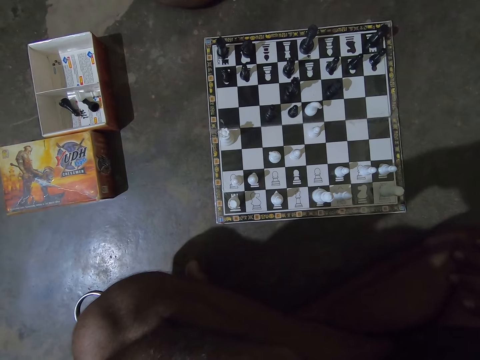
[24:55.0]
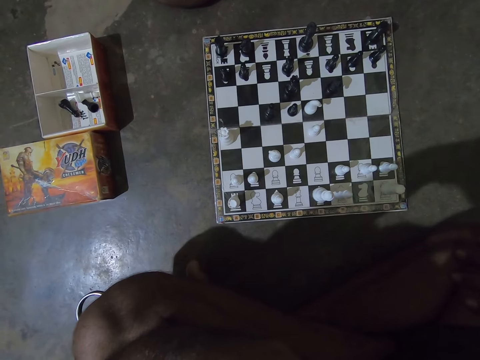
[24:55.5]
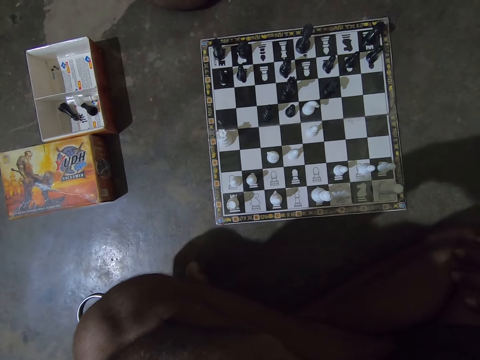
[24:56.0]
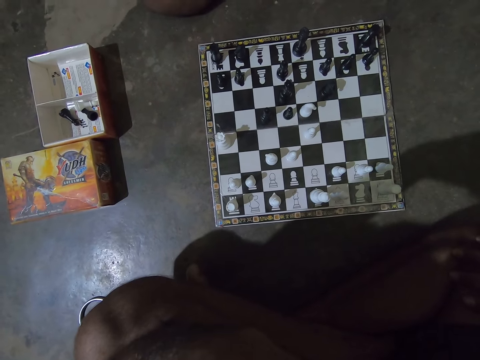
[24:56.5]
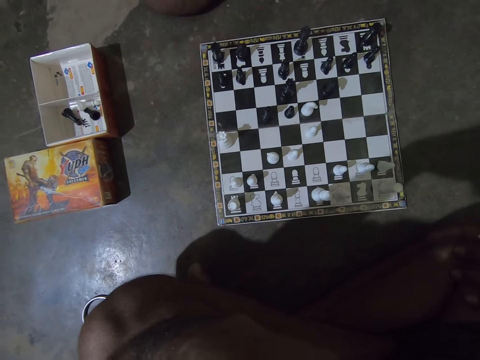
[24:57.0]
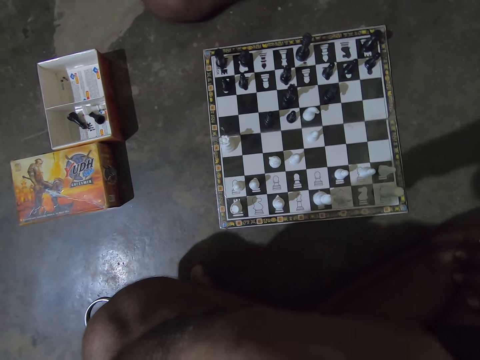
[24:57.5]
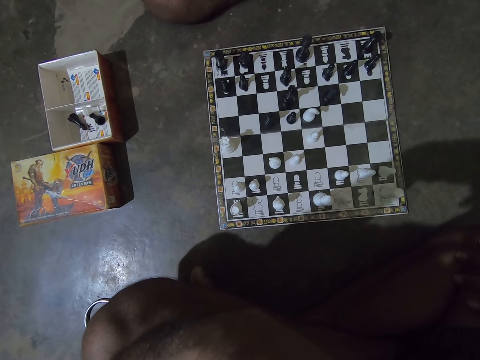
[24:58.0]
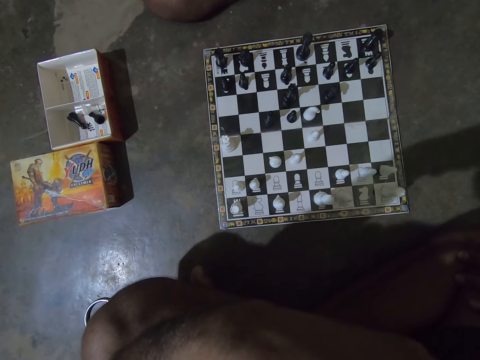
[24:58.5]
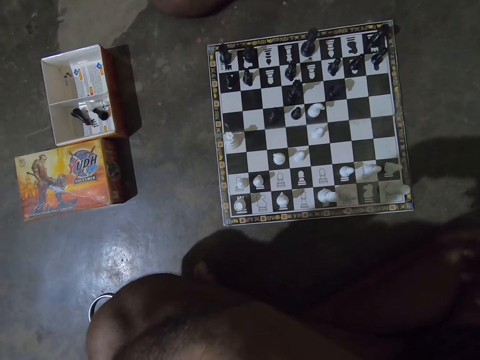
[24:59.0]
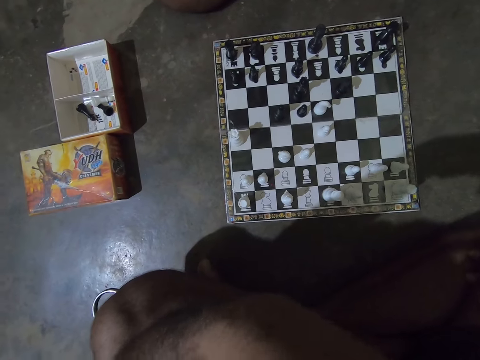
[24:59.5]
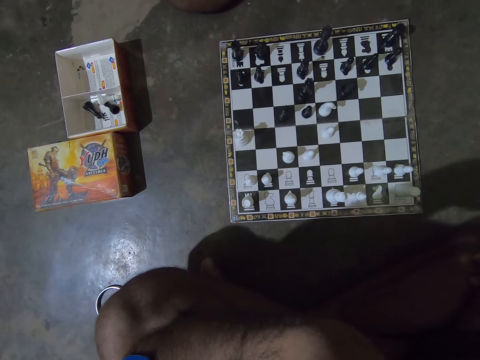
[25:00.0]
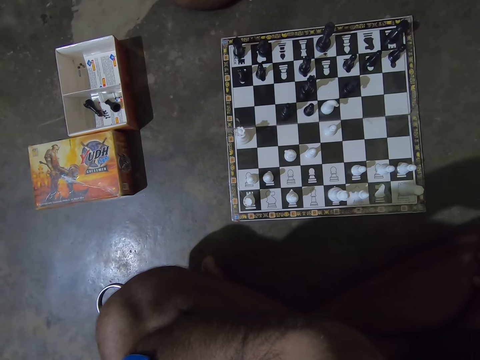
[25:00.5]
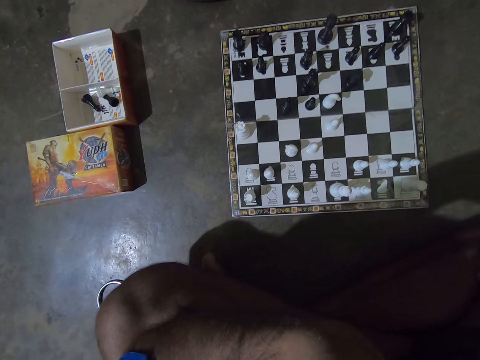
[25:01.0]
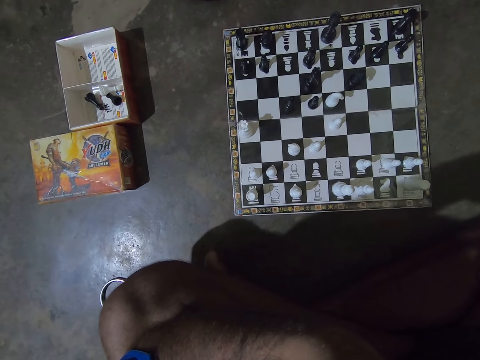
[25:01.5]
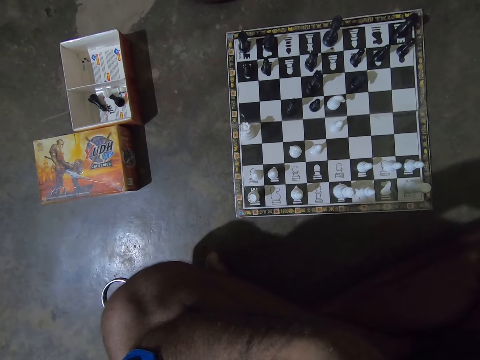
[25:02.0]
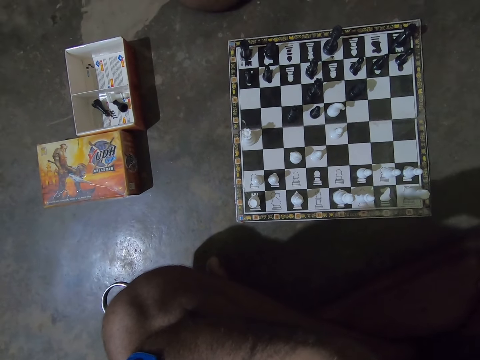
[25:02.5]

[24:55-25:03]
The camera wearer adjusts his left hand on his face.

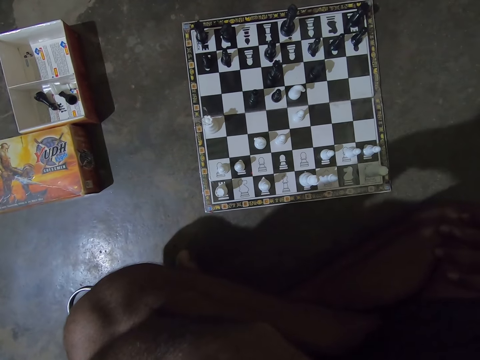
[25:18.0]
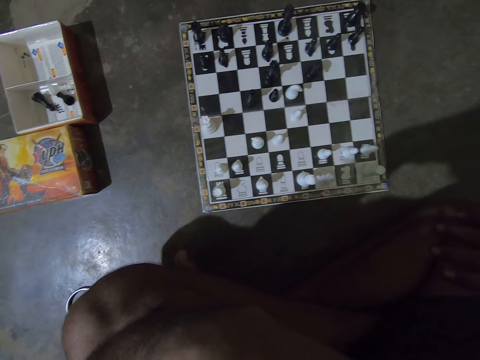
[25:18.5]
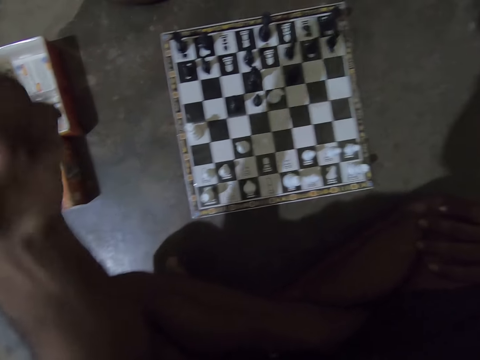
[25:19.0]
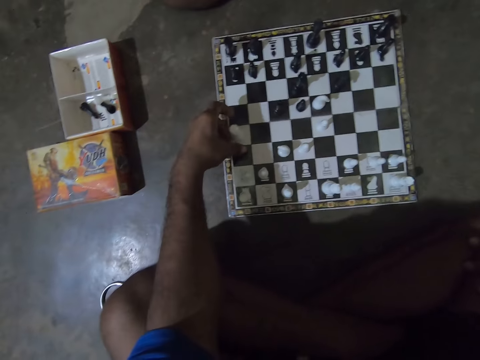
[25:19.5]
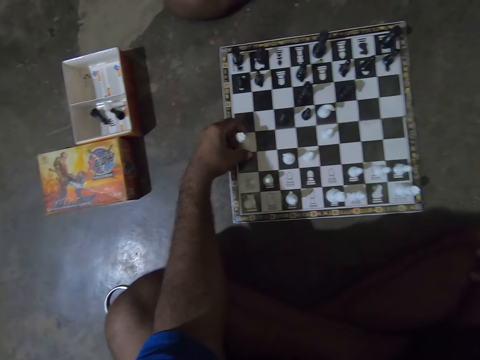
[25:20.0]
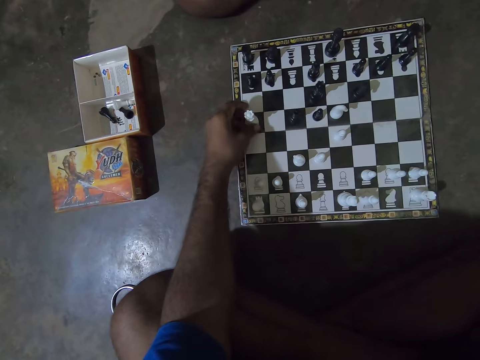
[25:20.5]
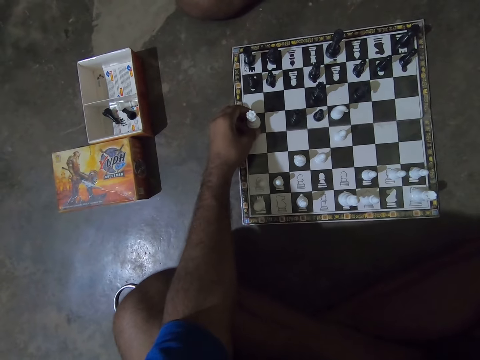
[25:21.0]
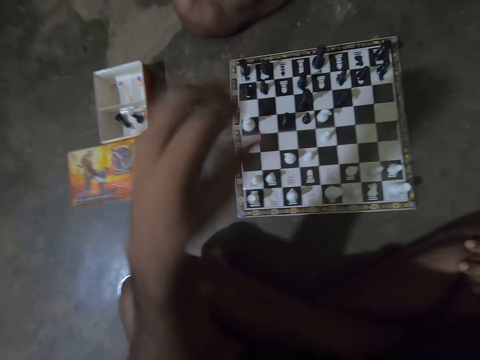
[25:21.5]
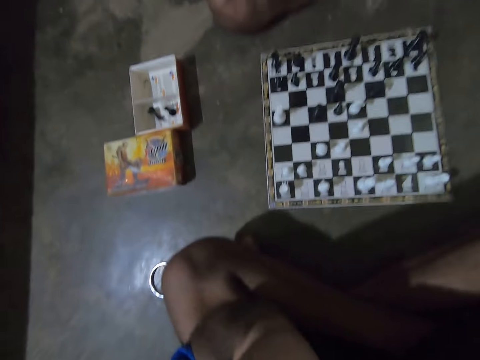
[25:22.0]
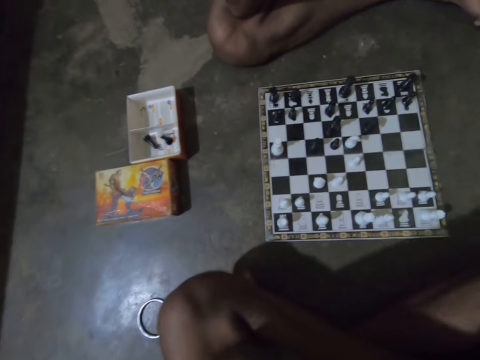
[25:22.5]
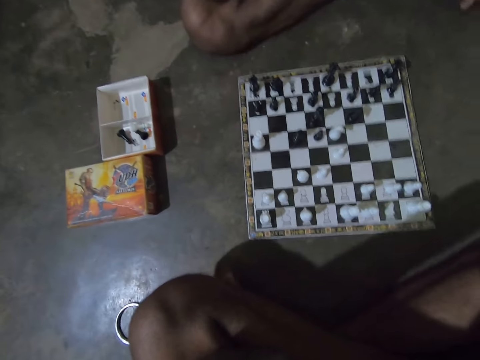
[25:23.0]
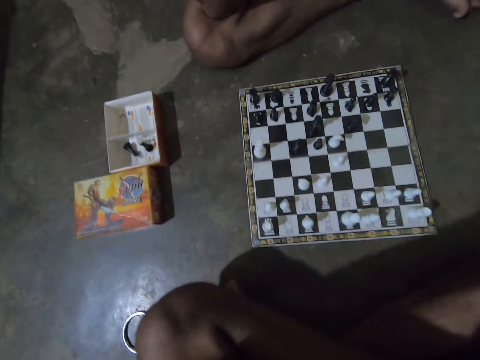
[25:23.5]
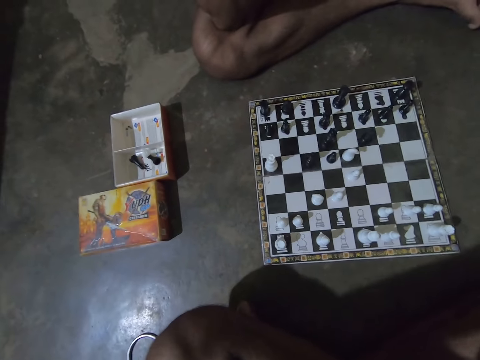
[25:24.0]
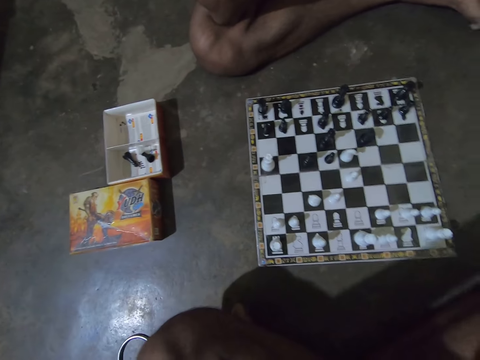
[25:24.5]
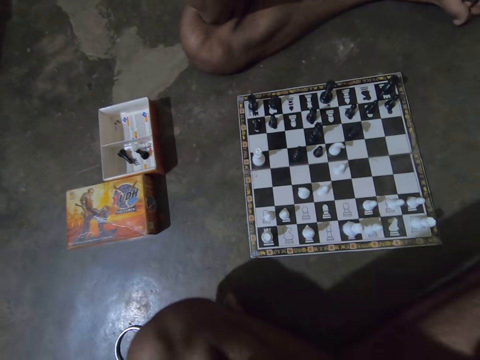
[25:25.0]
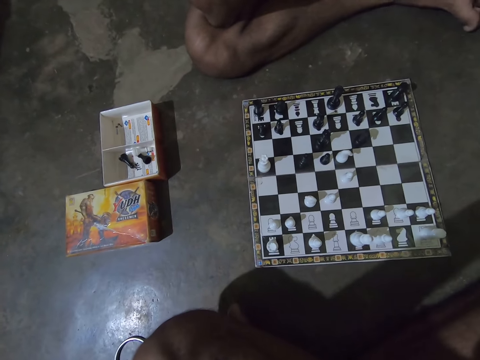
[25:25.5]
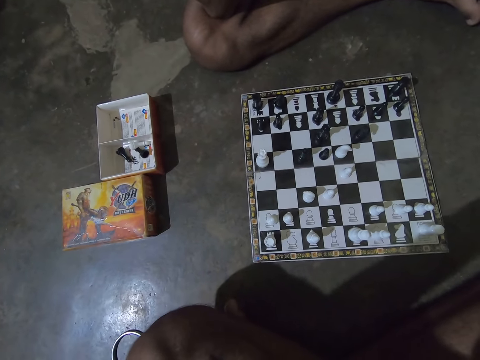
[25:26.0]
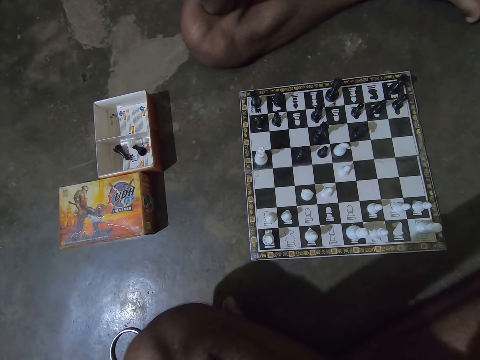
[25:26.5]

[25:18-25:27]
The camera wearer moves the white Rook chess piece on the chess board forward with his left hand. He holds the chess piece. He raises his left hand towards his face.

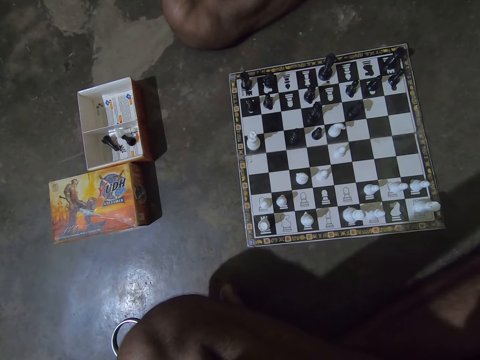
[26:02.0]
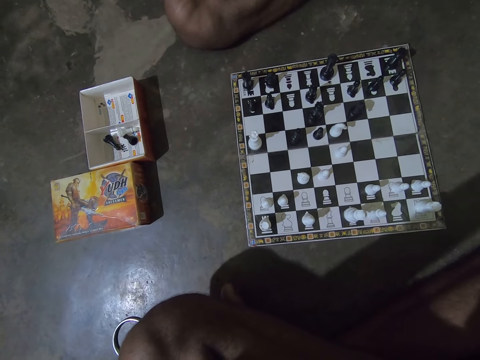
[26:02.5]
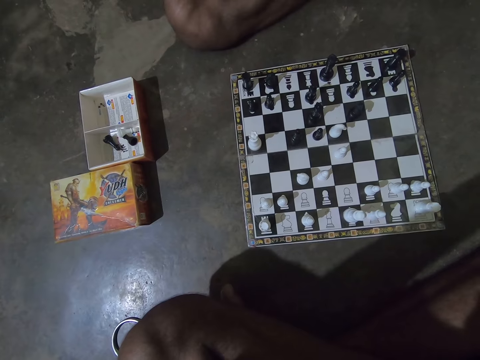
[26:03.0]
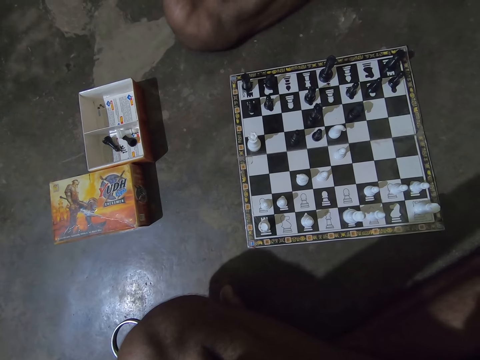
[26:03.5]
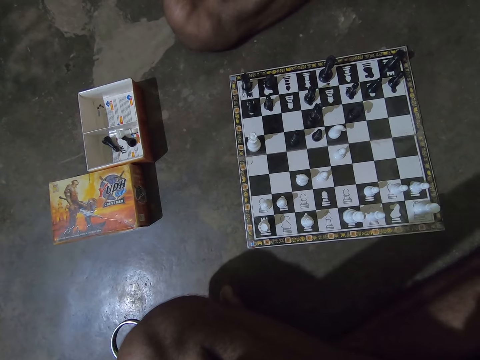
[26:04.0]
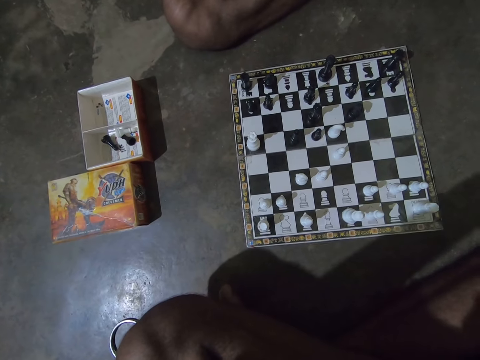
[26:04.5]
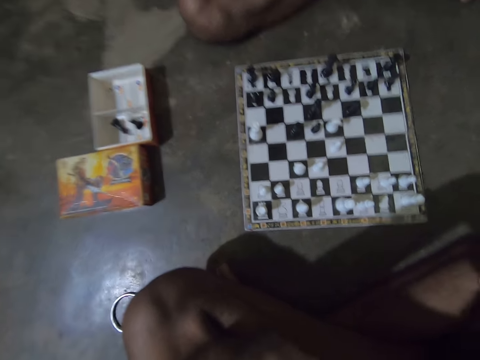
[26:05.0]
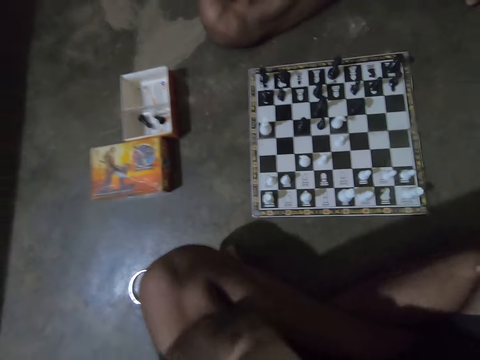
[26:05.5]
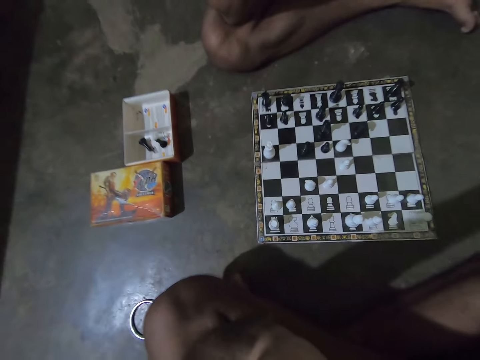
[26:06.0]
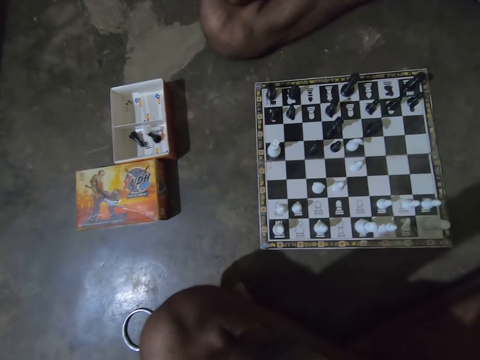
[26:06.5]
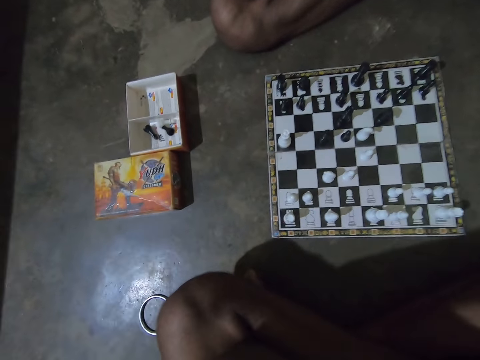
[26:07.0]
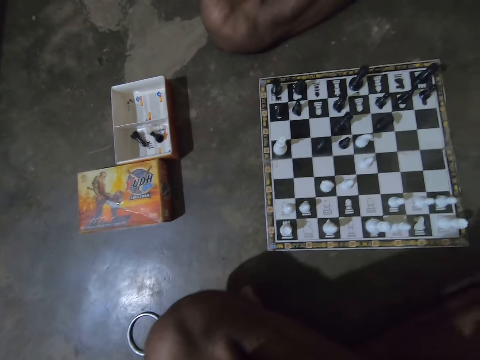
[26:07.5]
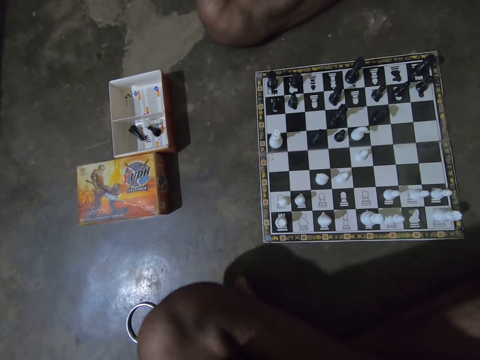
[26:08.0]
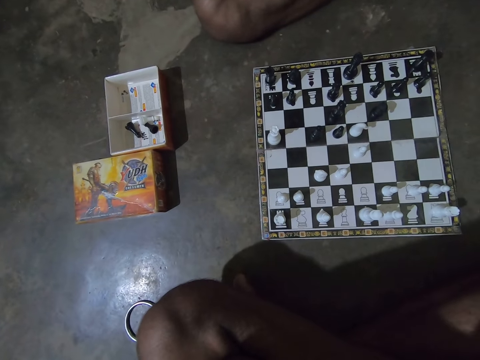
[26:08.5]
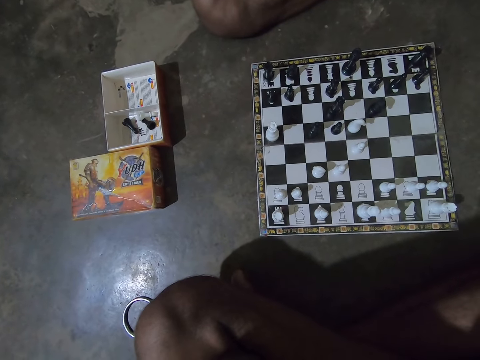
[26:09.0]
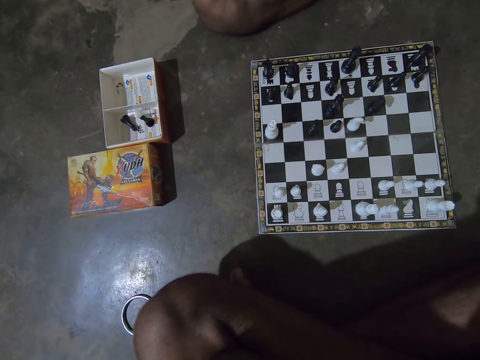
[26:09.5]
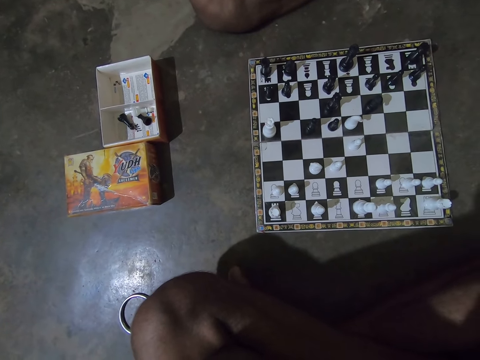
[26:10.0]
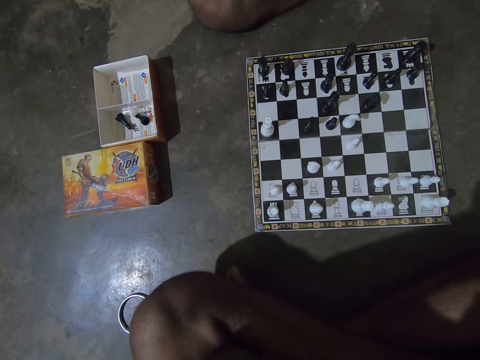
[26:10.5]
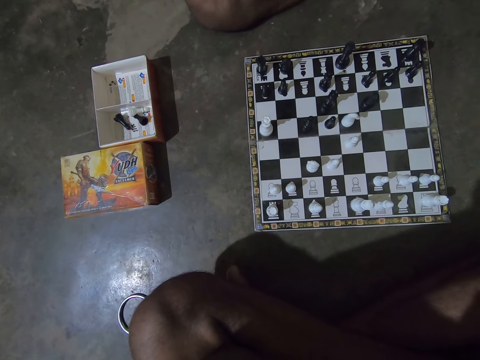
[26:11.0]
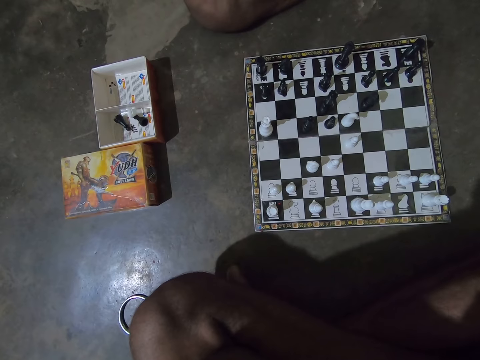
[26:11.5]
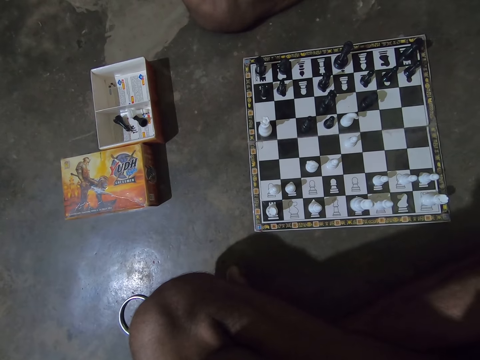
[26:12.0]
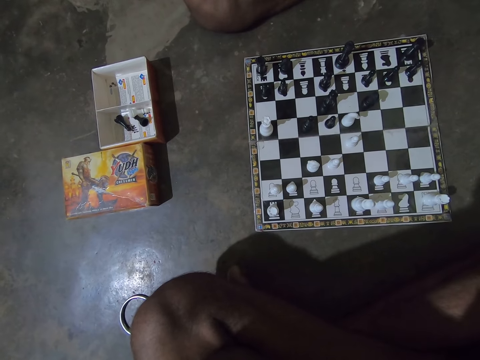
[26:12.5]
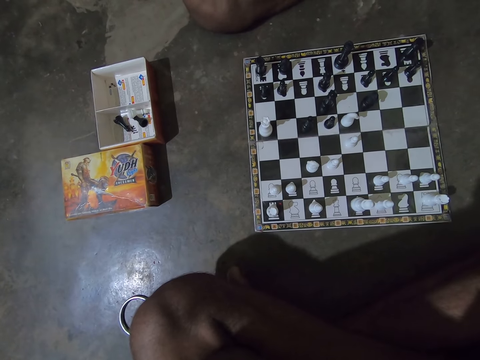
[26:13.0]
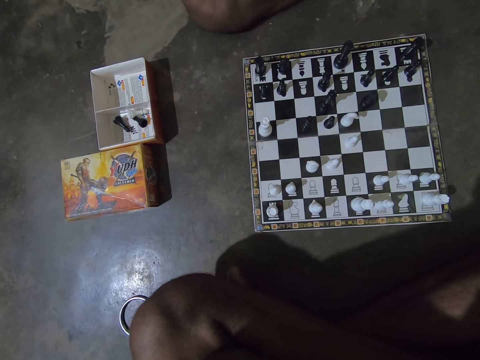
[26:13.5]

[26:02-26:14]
The camera wearer moves his left hand forward a bit.
